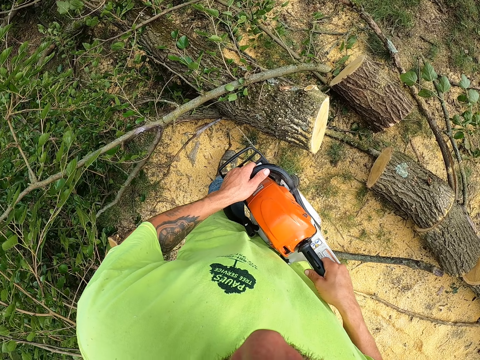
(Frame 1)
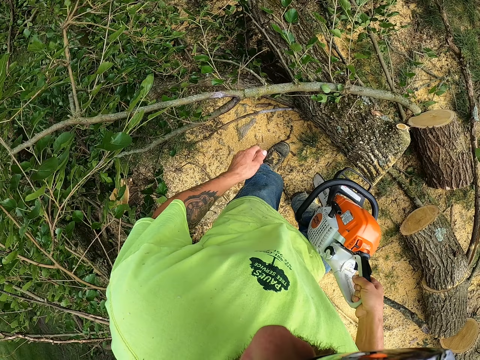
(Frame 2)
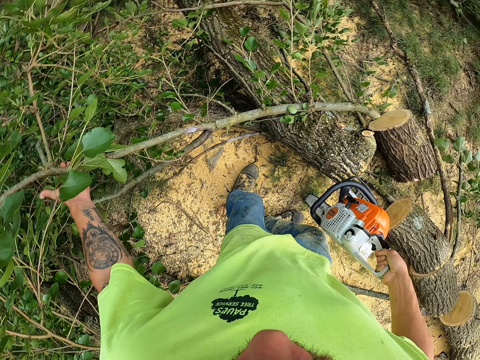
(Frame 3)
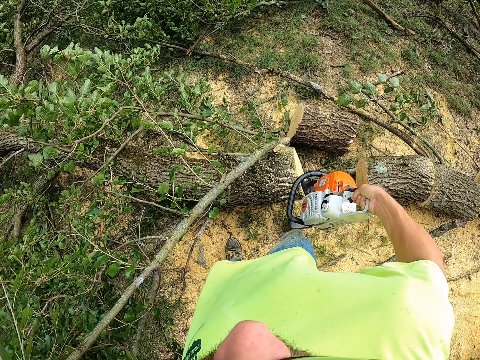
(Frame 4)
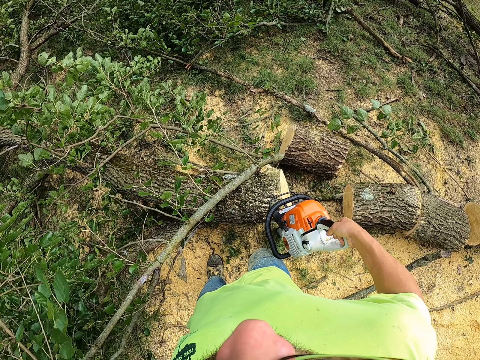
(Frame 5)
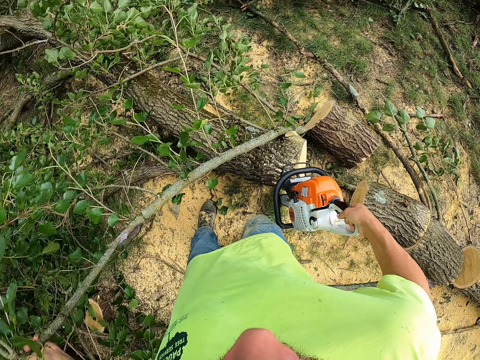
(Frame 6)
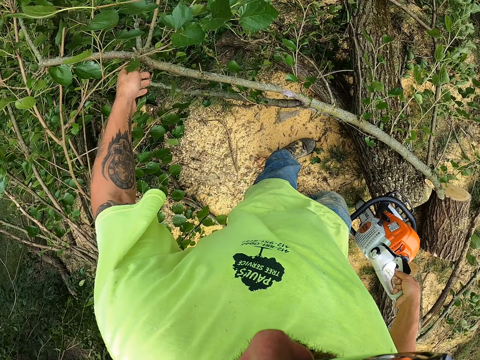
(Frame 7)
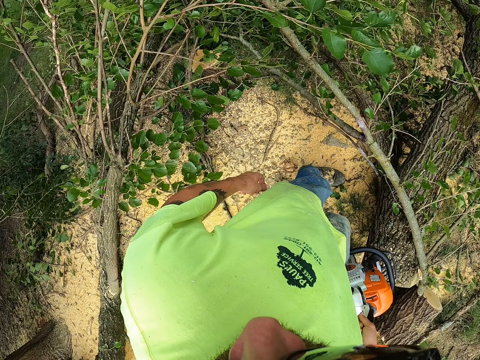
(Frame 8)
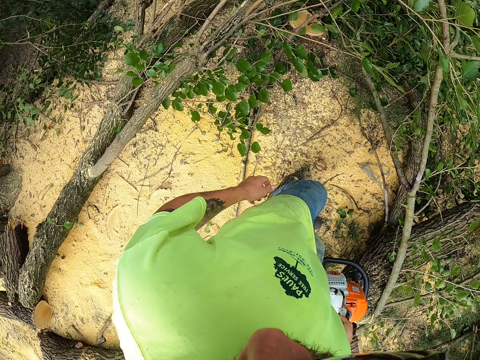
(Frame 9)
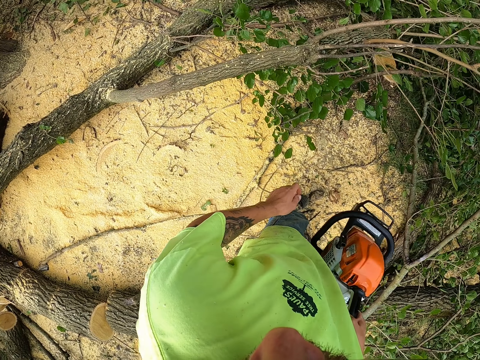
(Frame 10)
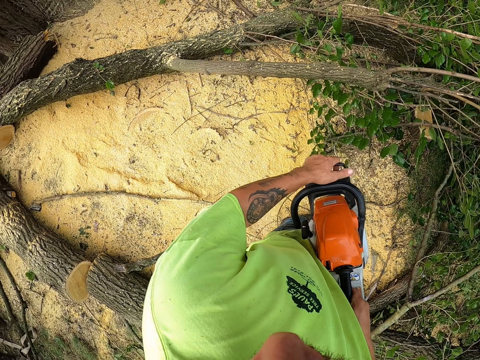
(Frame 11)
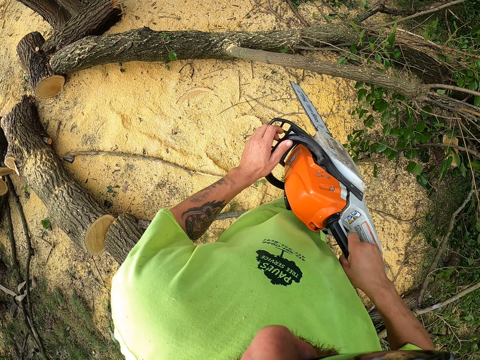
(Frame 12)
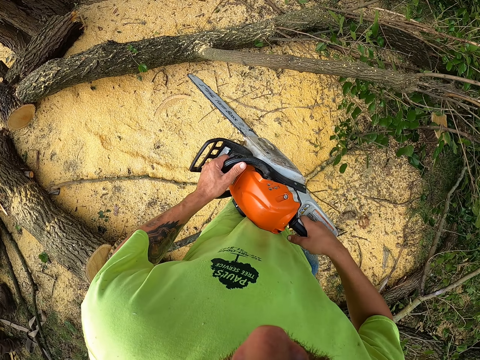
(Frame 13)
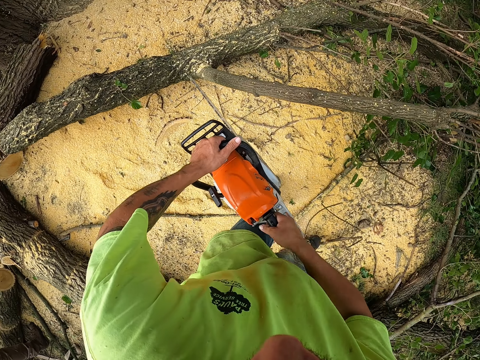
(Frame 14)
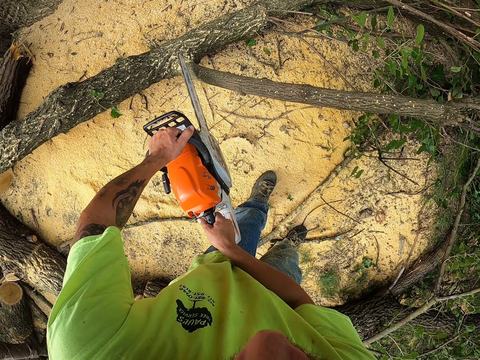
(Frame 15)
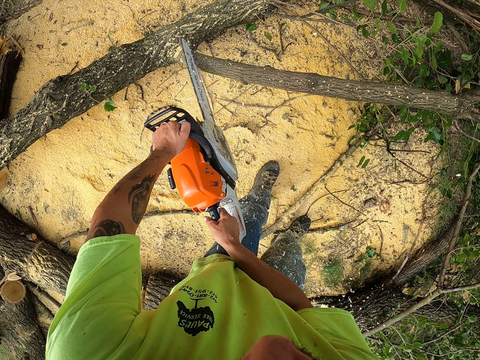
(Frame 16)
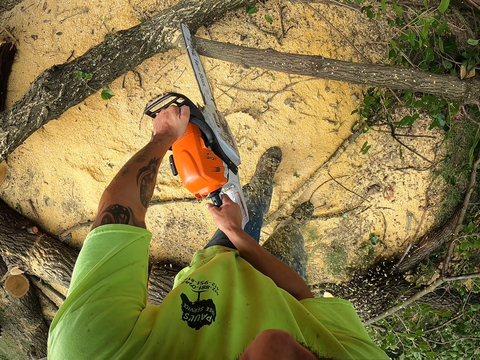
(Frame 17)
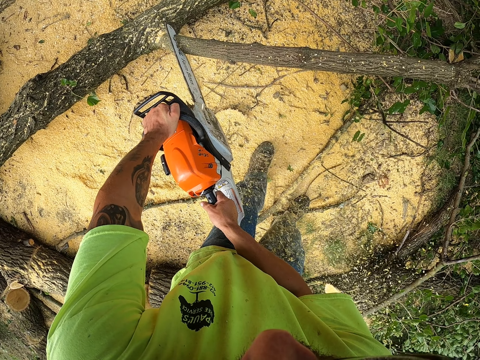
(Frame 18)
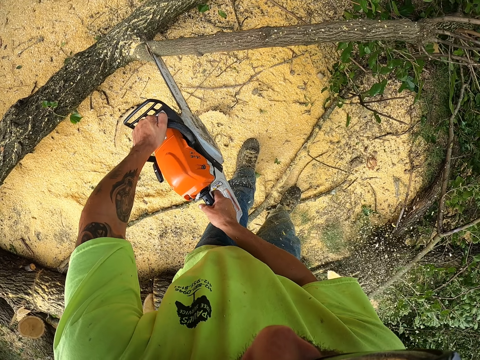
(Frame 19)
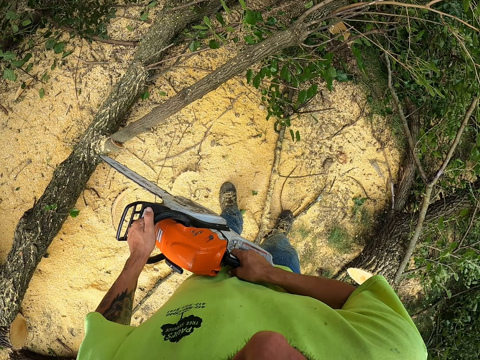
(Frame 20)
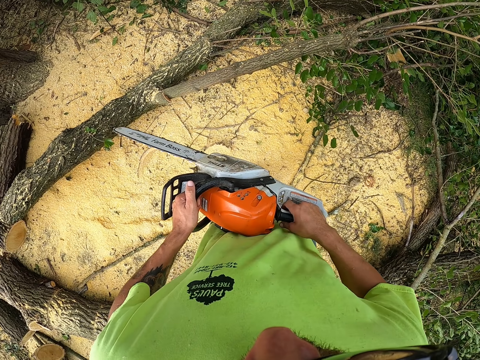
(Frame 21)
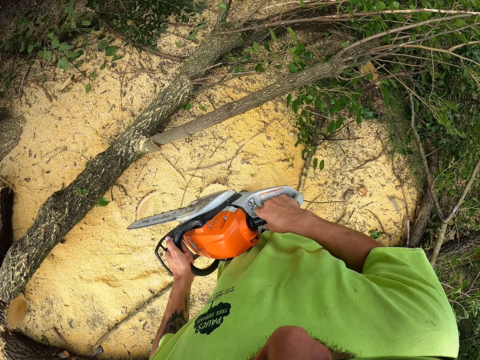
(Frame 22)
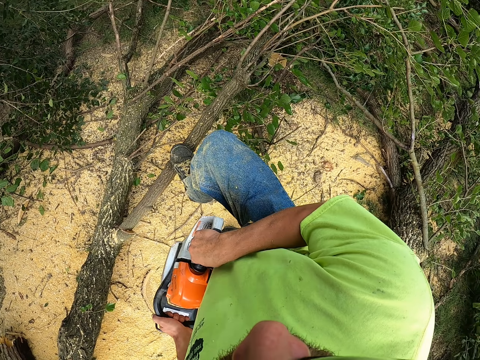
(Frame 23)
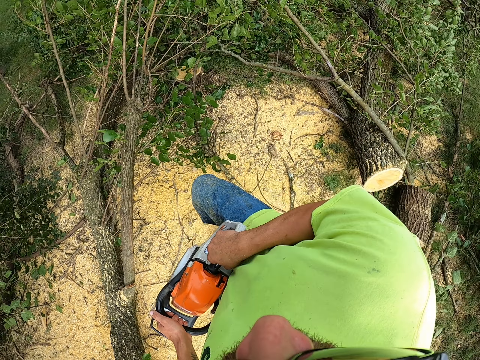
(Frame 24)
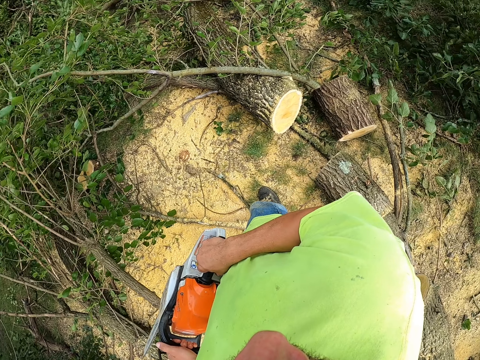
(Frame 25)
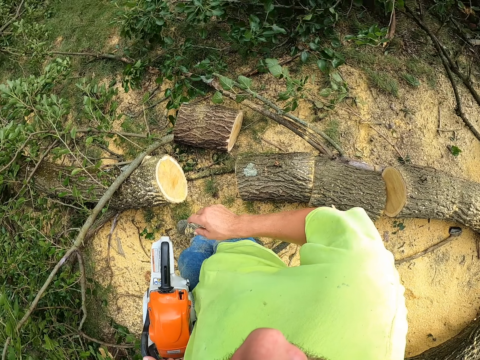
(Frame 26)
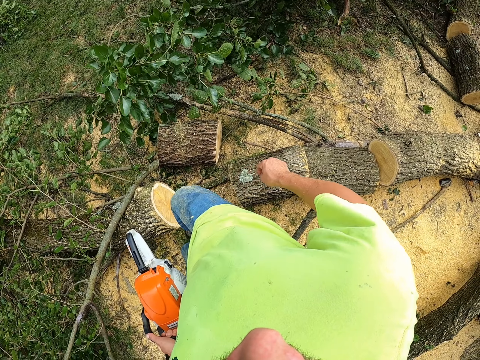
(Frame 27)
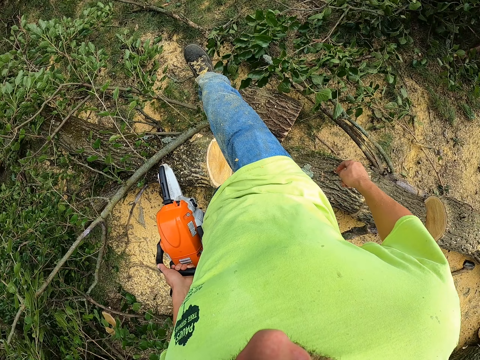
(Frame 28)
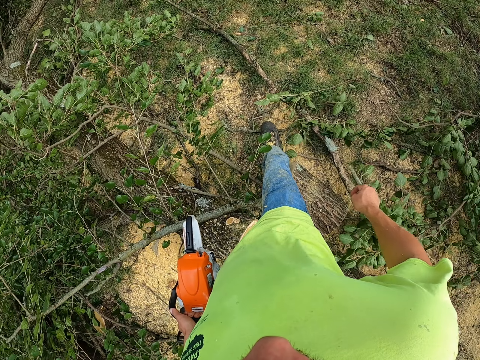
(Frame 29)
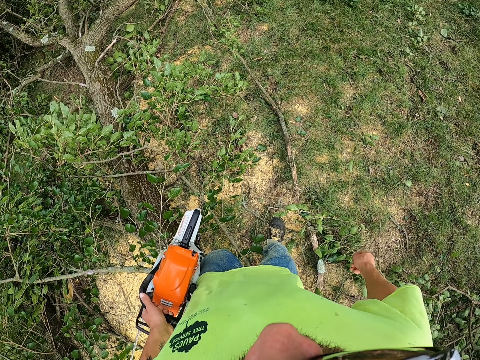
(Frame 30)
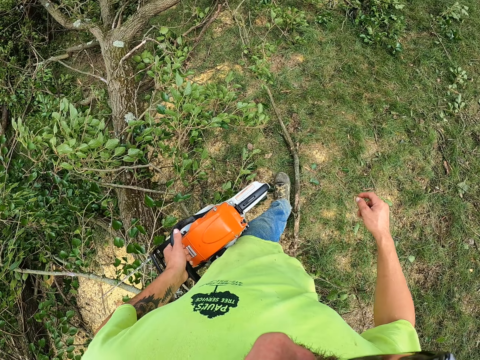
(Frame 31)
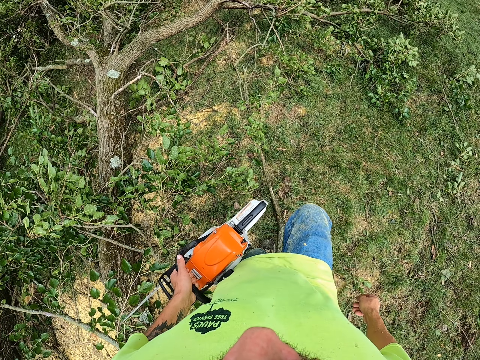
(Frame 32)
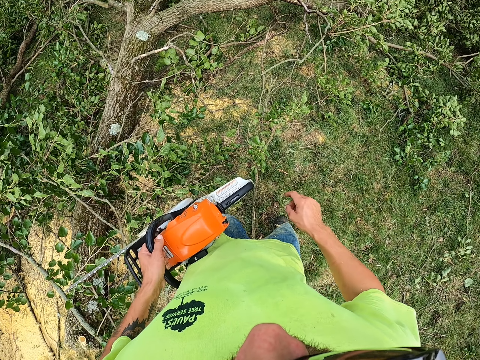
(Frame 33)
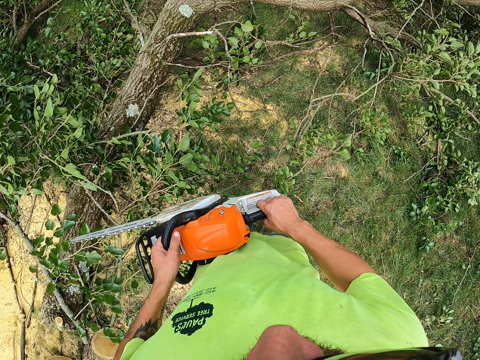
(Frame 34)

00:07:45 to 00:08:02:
The camera wearer pushes a tree branch with his right hand. He touches the branch. He cuts the tree branch with the chainsaw in both hands. He steps on the cut log, kicks the tree branch with his right leg, and walks.

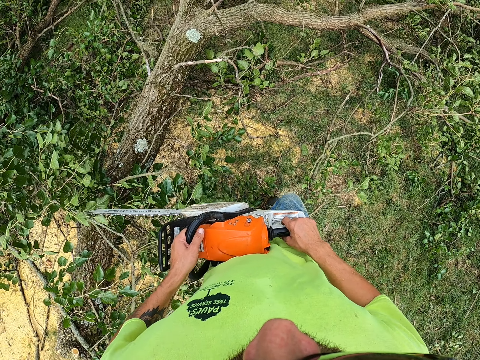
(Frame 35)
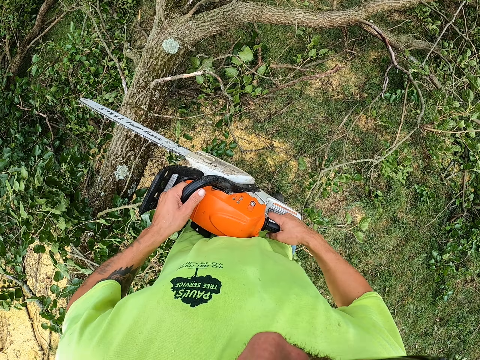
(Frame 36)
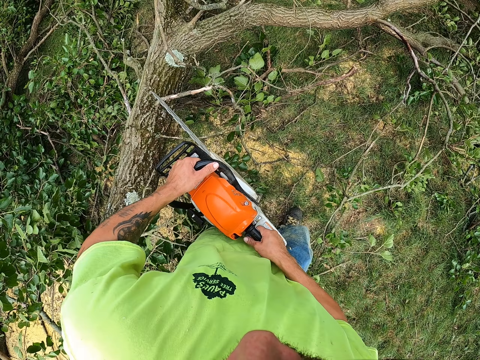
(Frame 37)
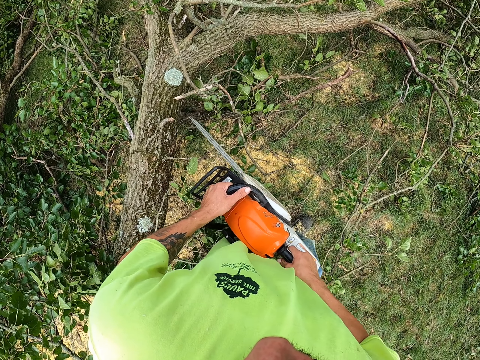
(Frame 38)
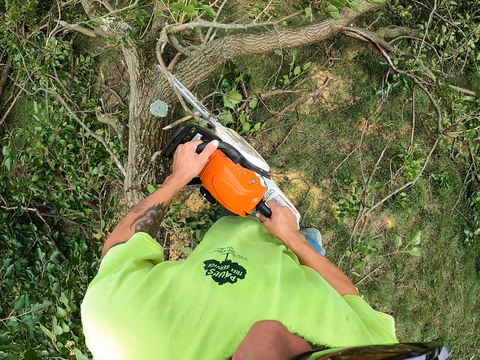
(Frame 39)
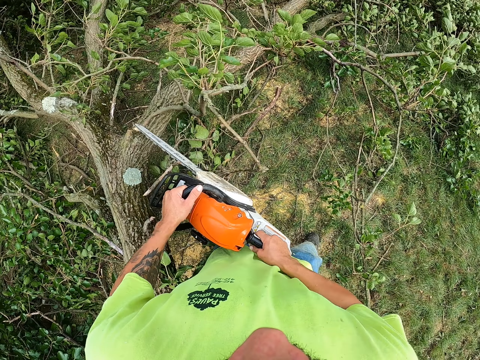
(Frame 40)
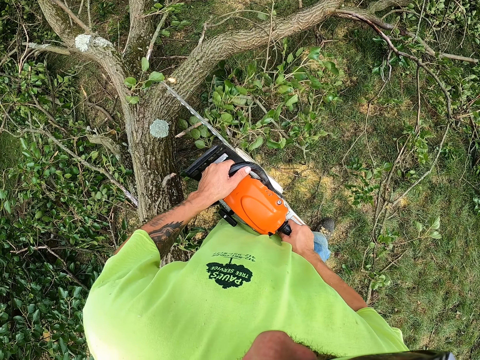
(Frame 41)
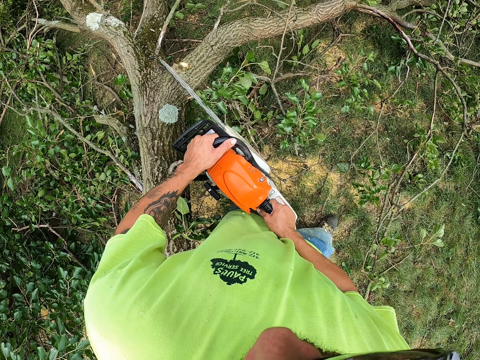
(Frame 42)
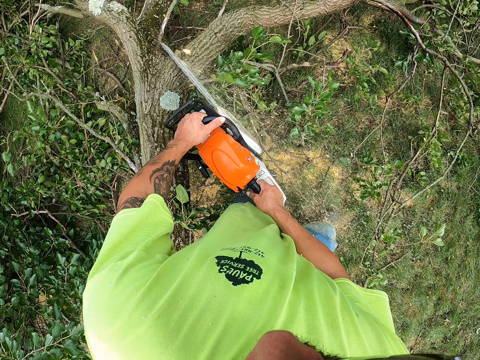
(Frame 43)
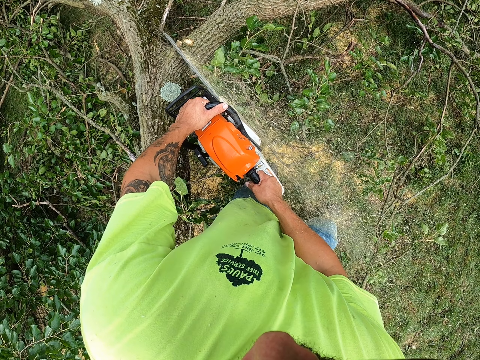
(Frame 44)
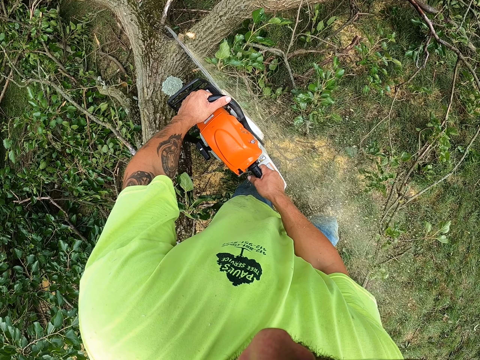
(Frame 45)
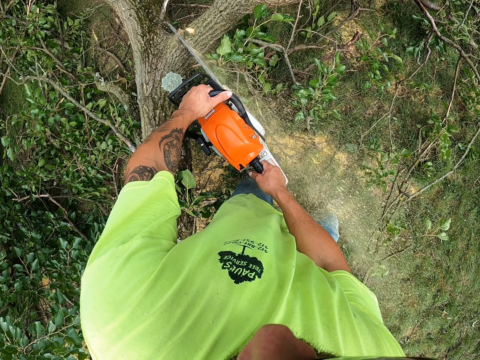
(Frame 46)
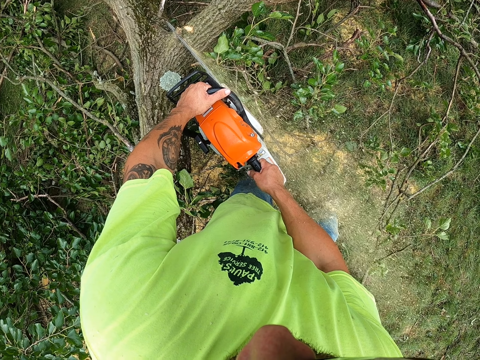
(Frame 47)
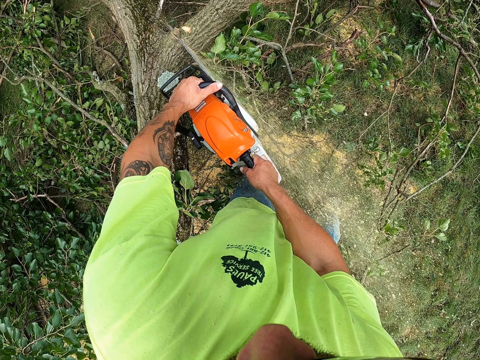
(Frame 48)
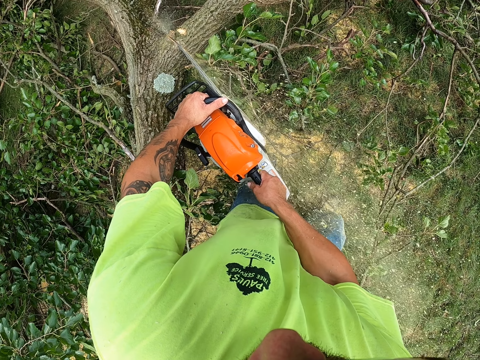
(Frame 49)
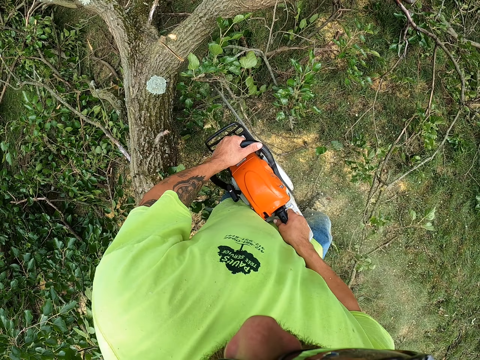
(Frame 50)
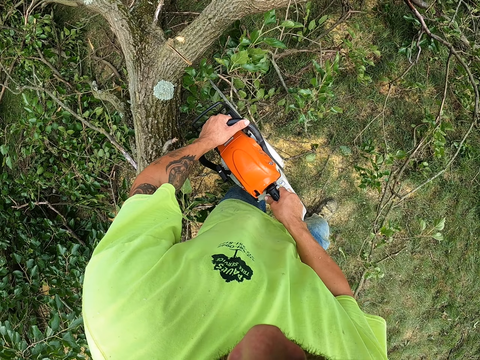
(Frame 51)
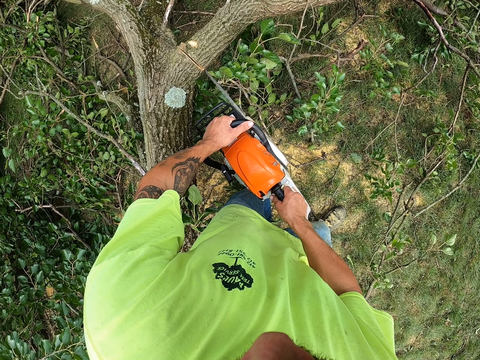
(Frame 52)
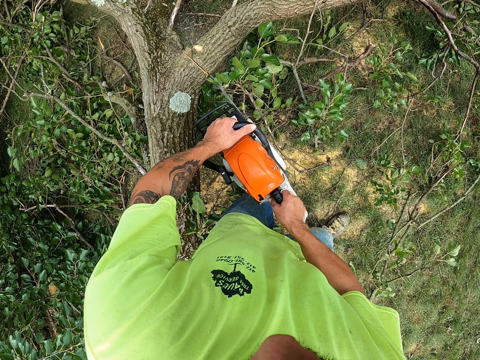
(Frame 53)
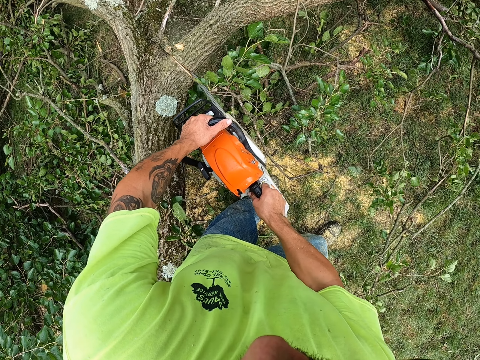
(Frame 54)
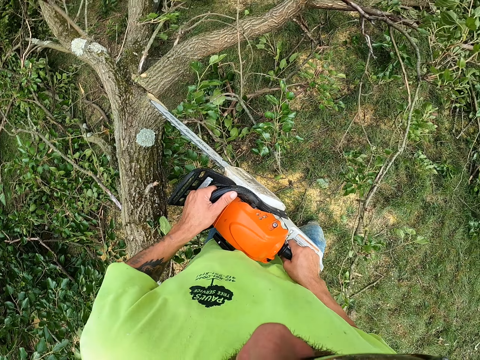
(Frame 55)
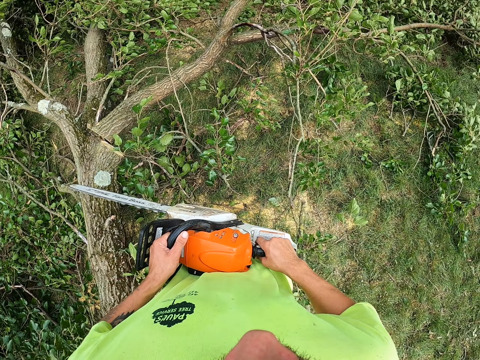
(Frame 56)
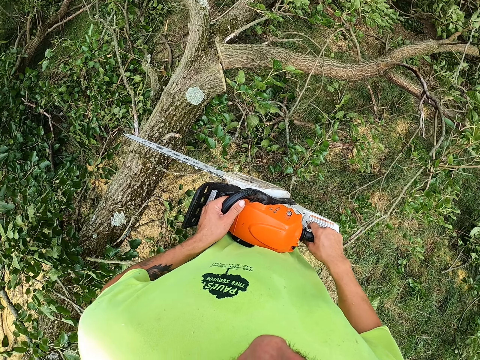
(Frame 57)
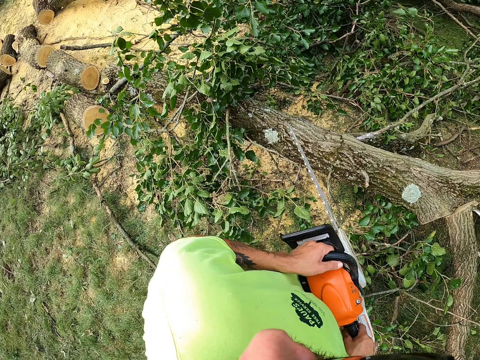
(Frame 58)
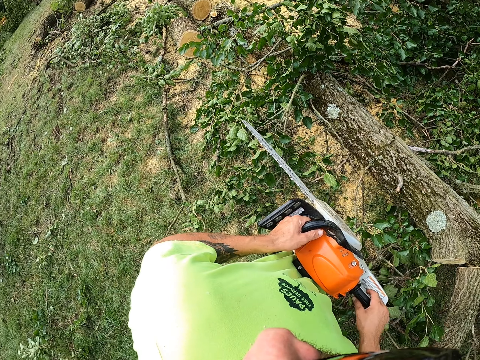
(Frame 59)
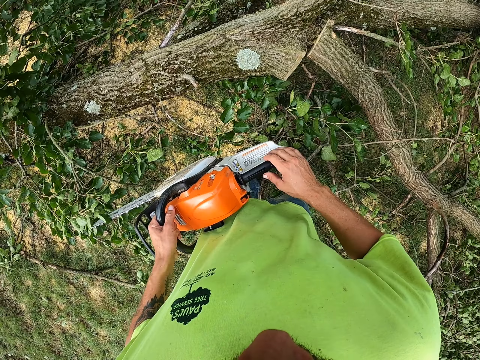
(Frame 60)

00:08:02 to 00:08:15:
The camera wearer cuts the branches on the log. They cut a tree branch with the chainsaw in both hands. They remove the chainsaw from the tree branch with both hands.
